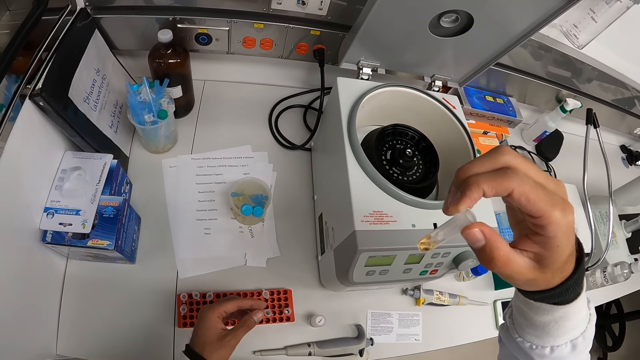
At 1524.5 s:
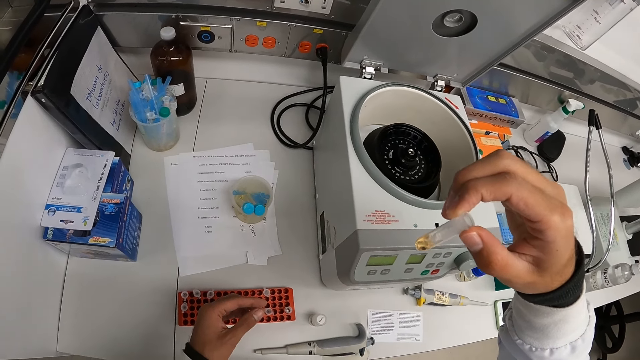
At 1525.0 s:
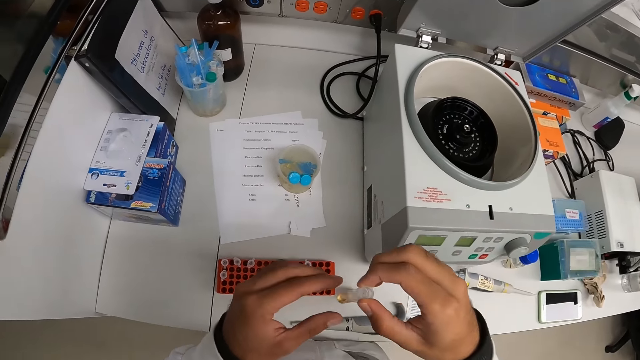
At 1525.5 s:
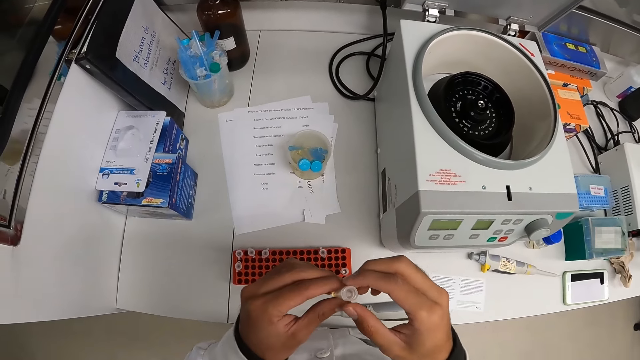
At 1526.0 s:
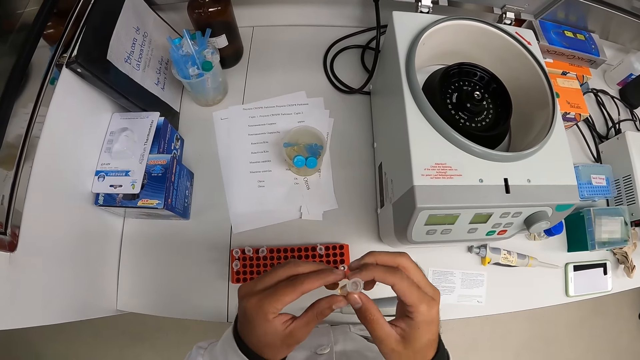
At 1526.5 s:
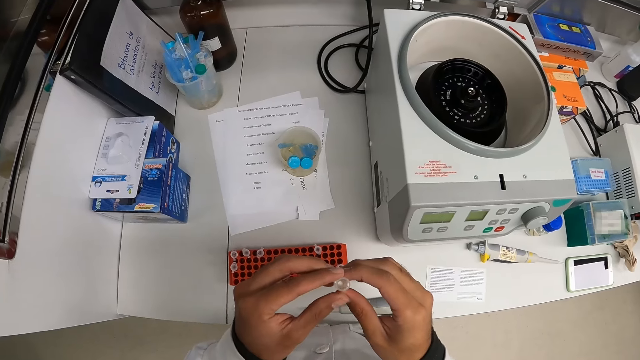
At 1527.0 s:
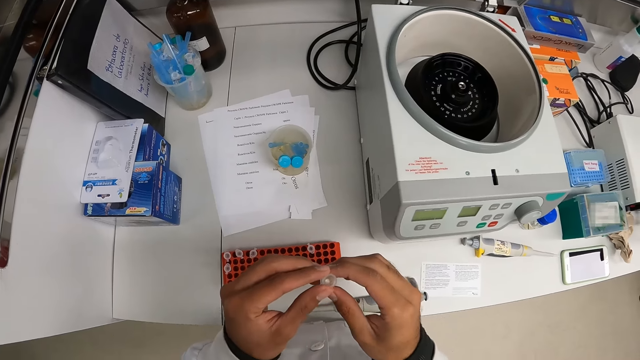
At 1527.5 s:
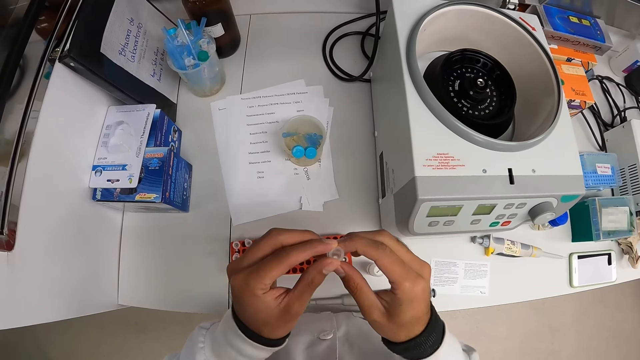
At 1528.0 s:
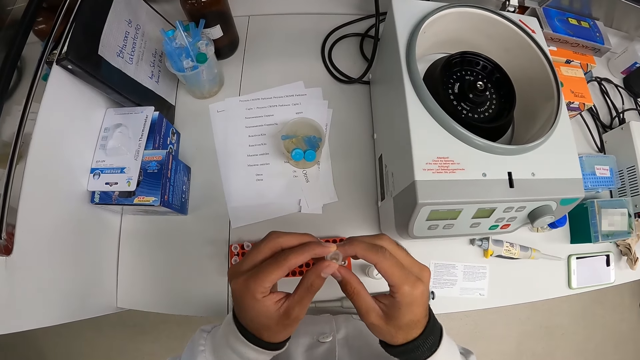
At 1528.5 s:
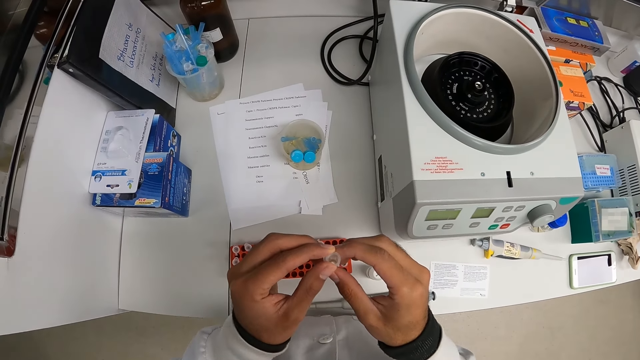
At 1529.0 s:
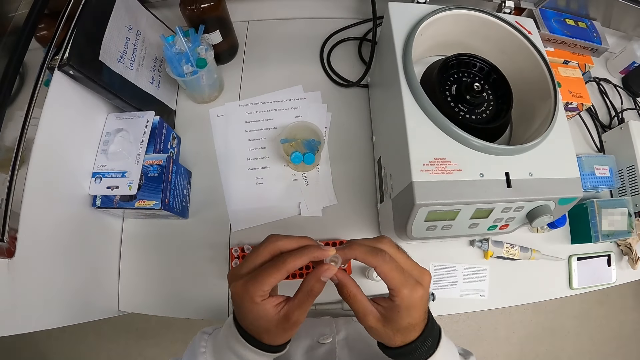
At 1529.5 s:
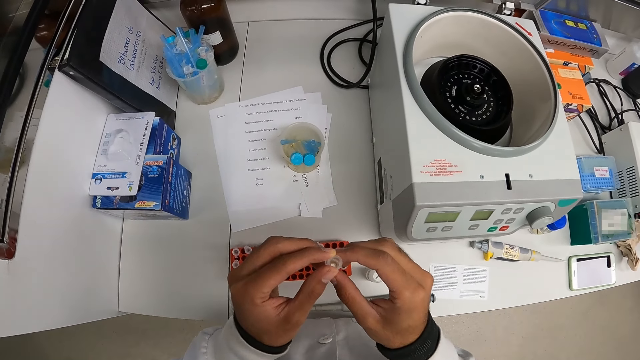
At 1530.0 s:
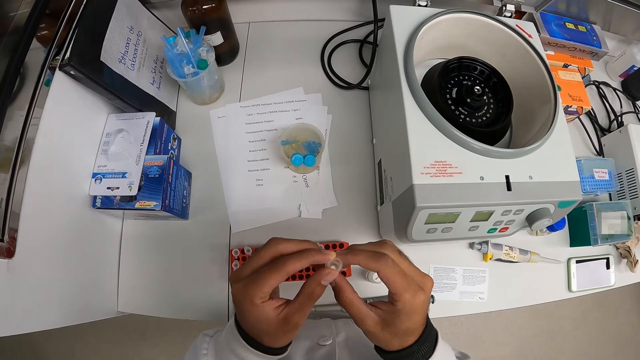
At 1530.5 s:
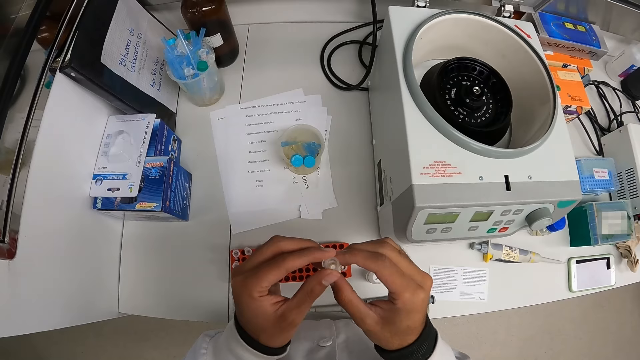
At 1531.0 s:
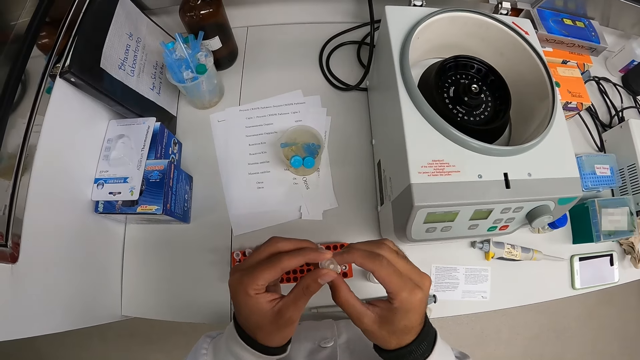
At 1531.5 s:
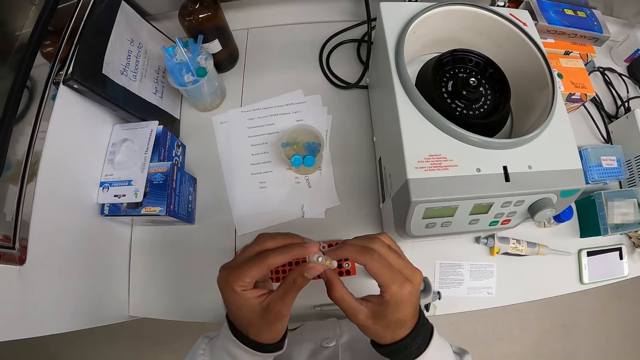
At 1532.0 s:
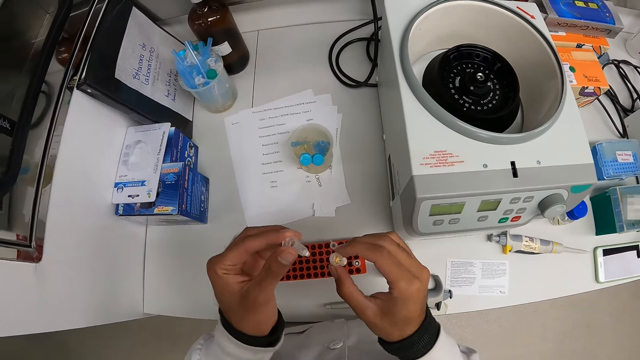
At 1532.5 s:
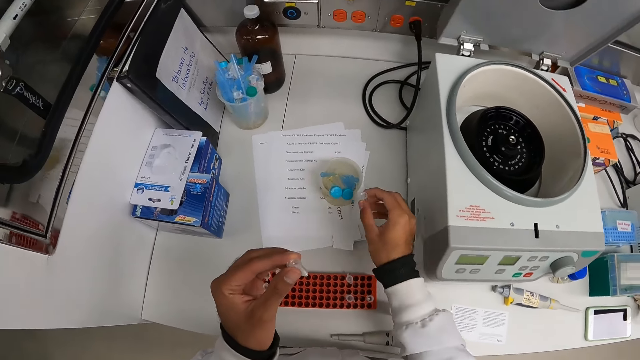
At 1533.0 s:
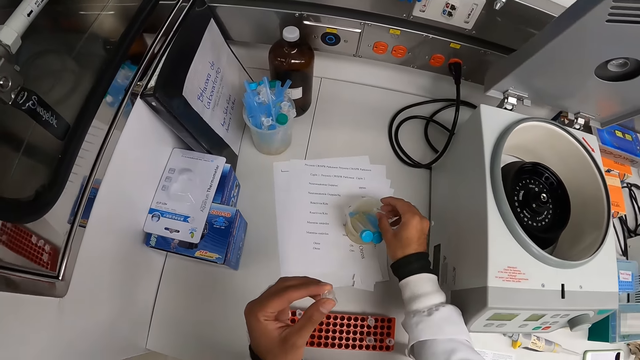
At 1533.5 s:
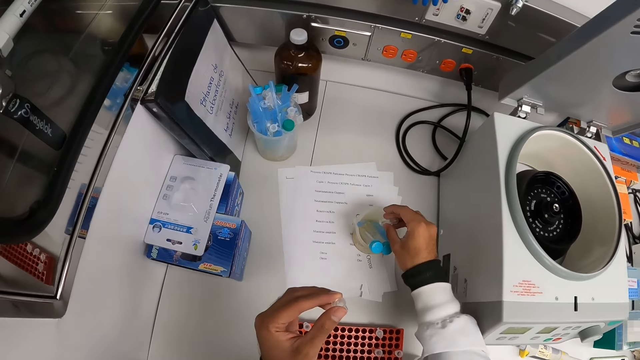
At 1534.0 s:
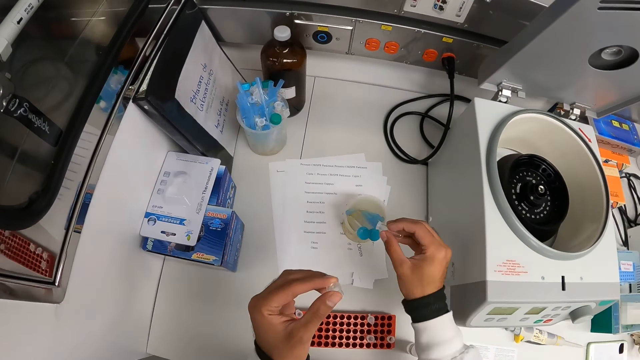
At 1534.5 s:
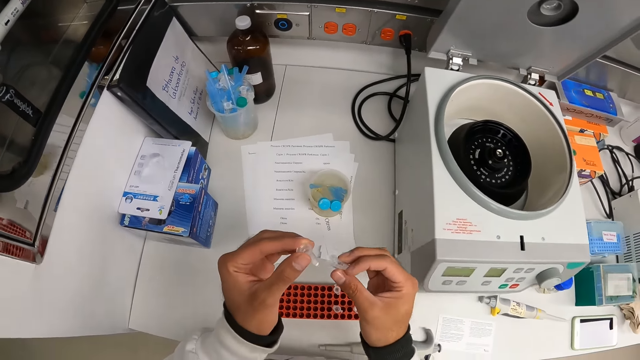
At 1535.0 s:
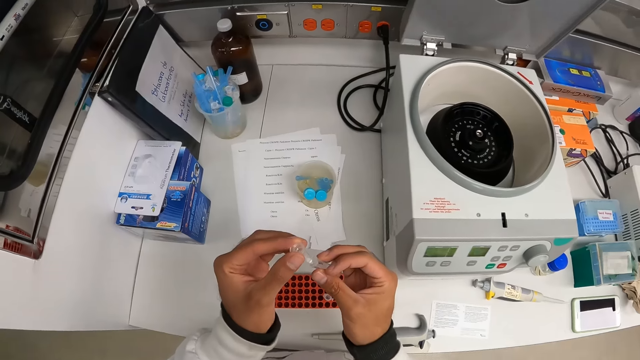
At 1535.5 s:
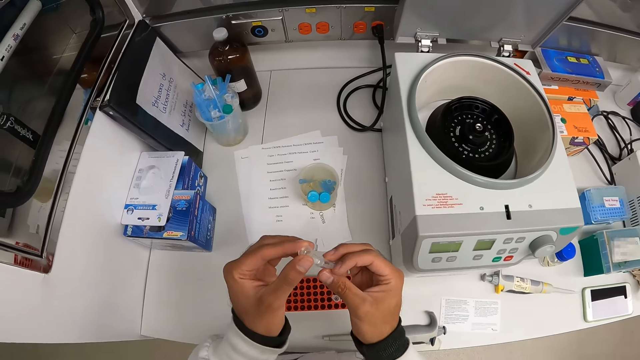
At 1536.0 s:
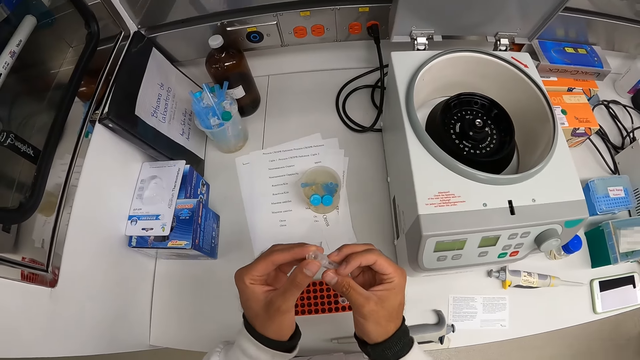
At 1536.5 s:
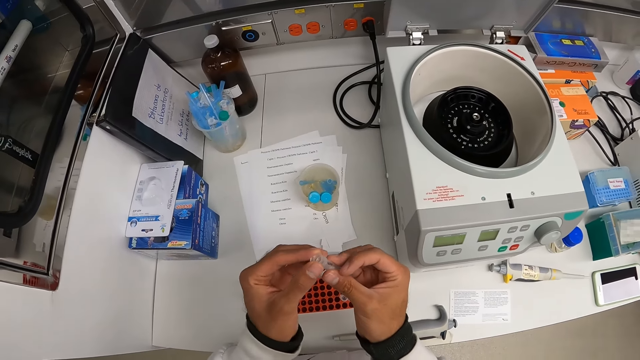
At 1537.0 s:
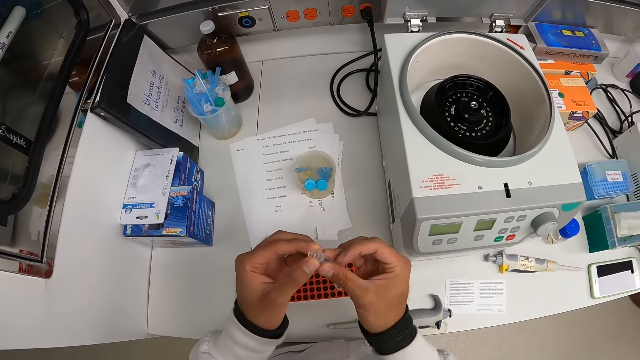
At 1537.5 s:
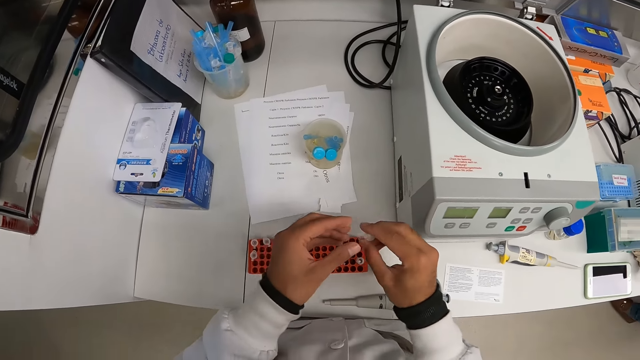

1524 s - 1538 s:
The camera wearer holds the microtube with both hands. He detaches the microtube with his hands. He pours the syrup in the microtube into the jar on the countertop with his right hand. He attaches the microtube with his hands.

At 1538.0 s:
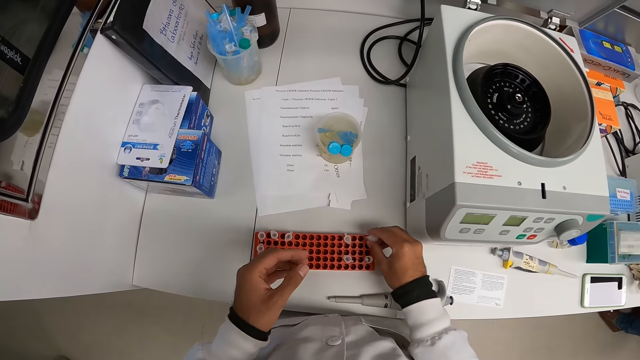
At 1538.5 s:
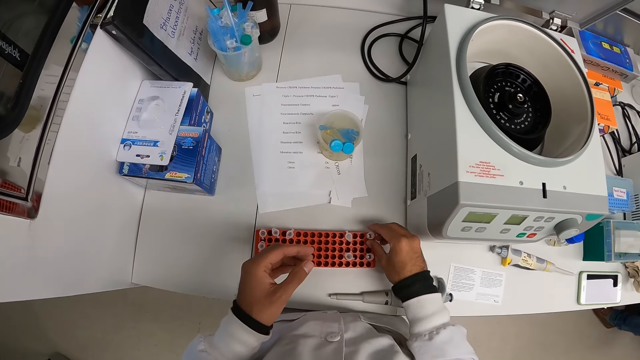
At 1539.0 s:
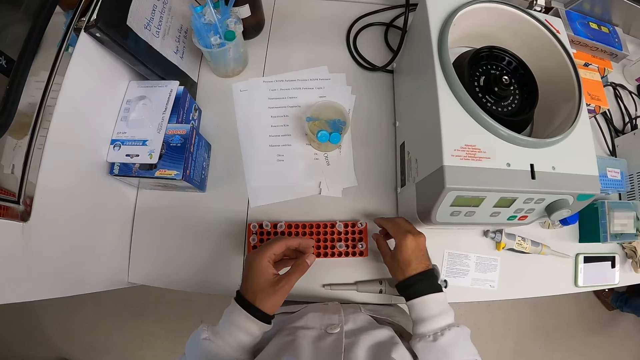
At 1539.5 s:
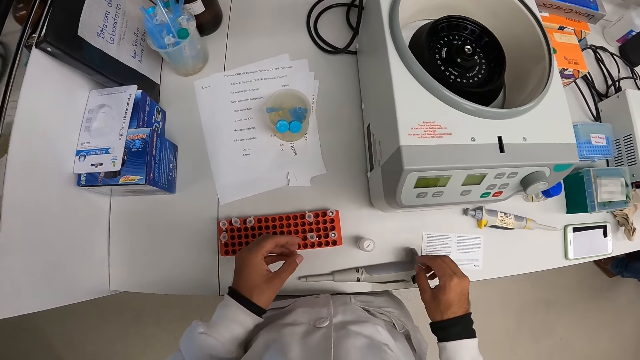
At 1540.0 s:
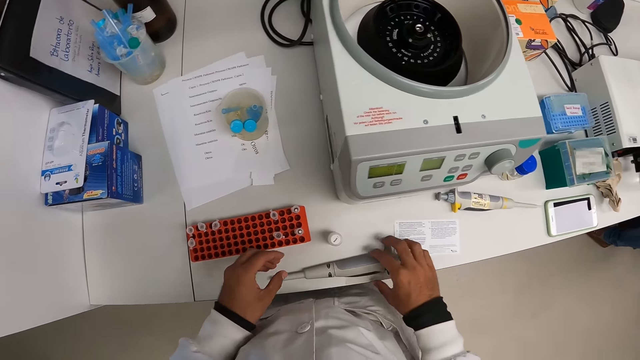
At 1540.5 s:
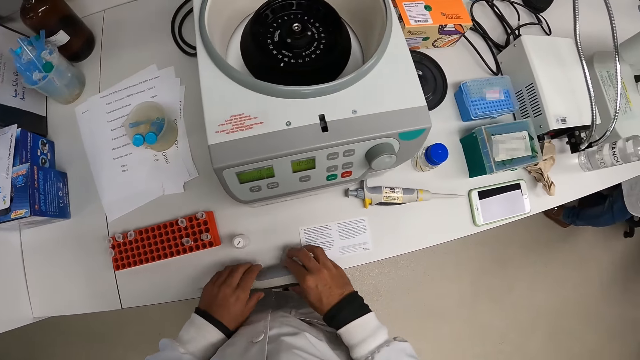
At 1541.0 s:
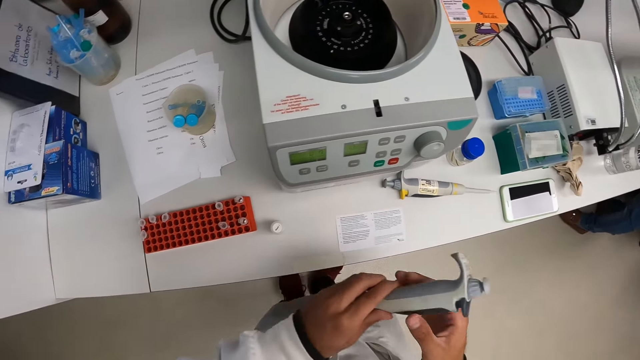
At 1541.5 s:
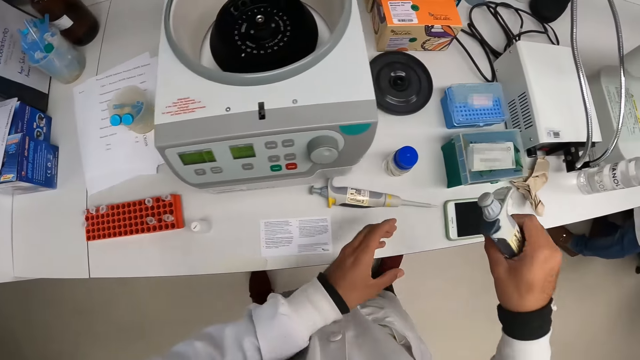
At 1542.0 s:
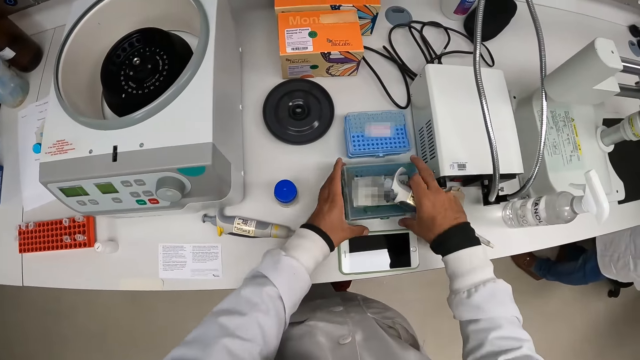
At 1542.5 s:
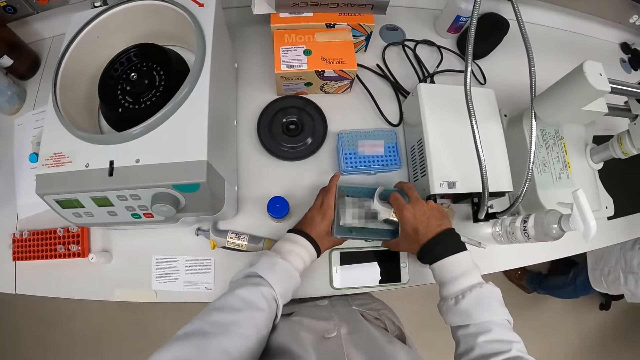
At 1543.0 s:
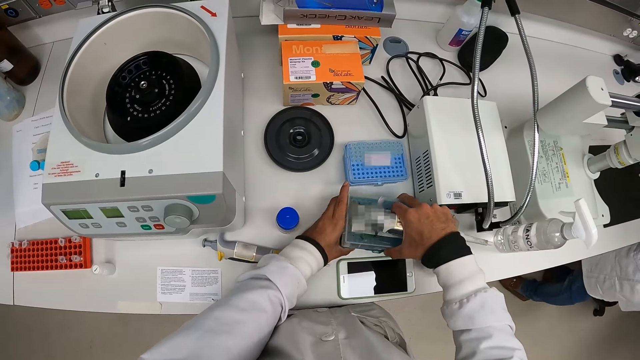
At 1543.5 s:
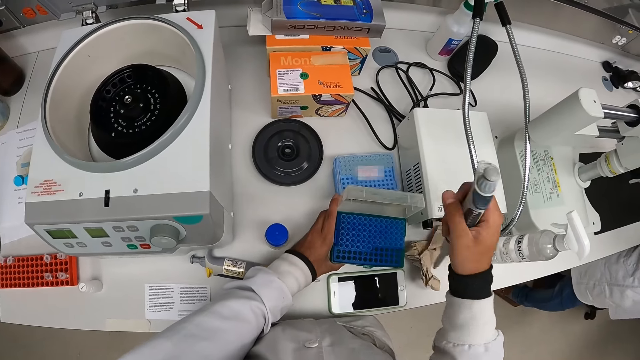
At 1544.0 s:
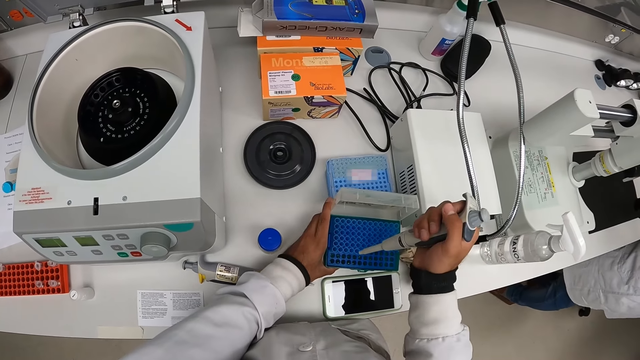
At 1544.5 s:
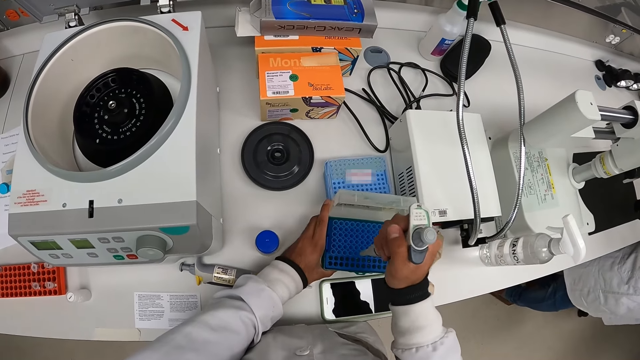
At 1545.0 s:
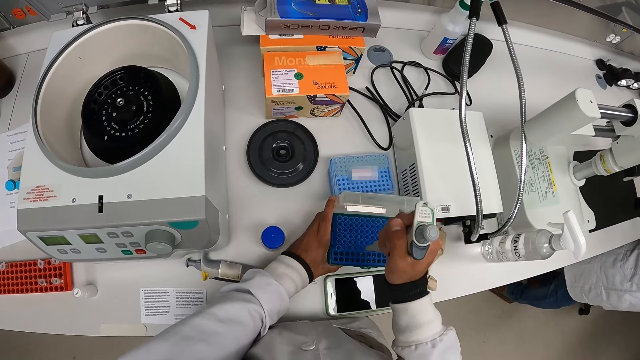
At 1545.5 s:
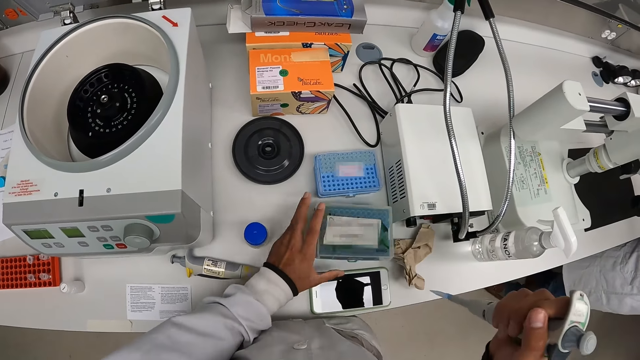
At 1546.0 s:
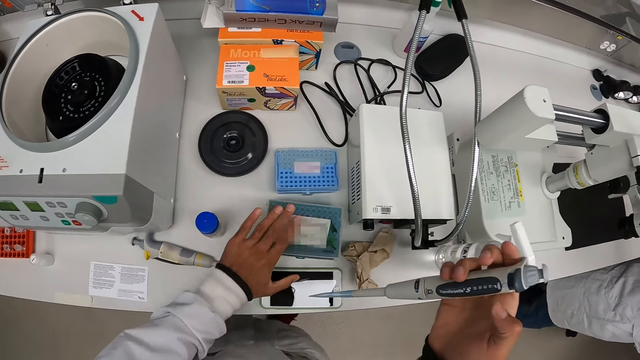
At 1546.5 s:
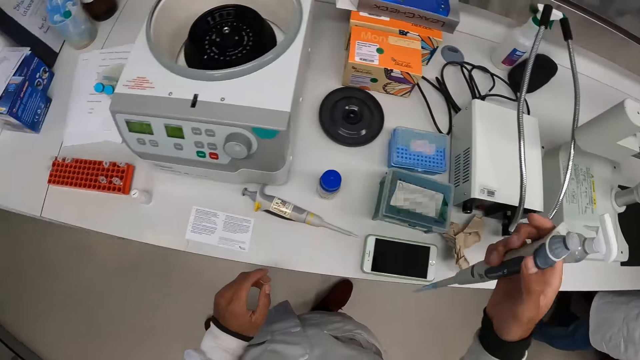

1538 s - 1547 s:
The camera wearer inserts the microtube into the crate with his right hand. He picks up the micropipette from the countertop with his right hand. He opens a box on the countertop with his hands. He inserts the shaft of the micropipette into a slot in the box with his right hand. He takes the shaft. He closes the box with his left hand.
